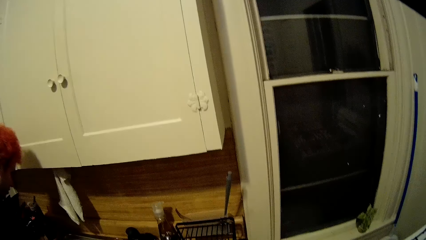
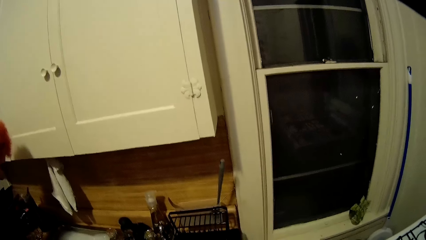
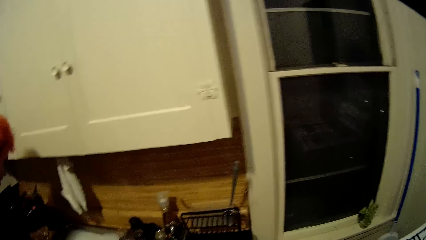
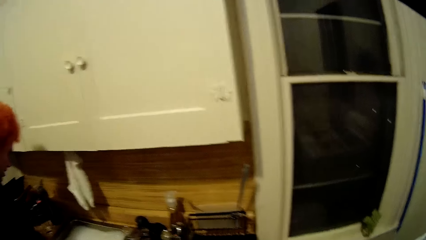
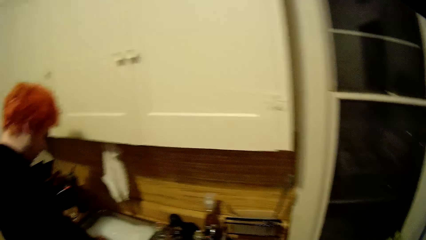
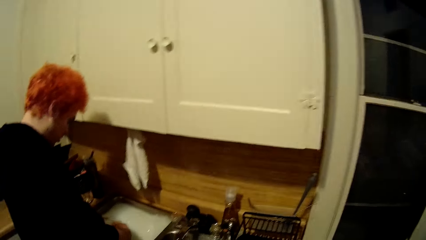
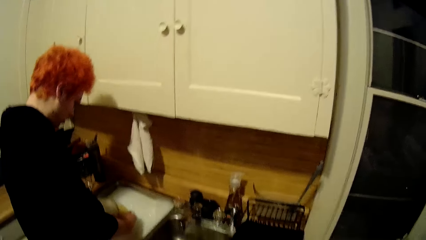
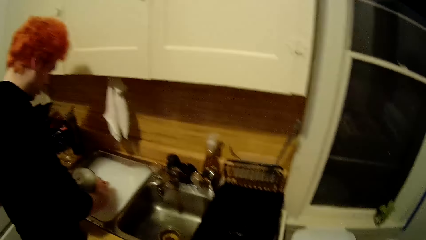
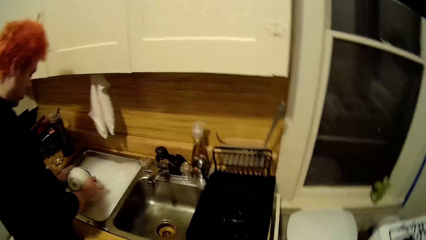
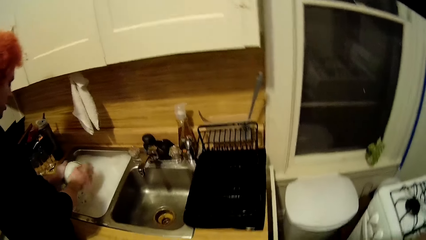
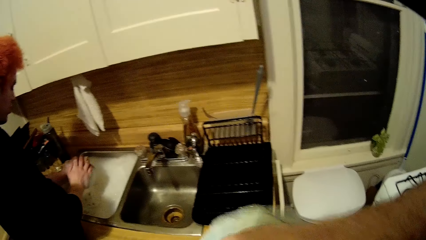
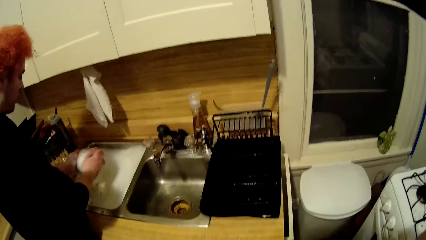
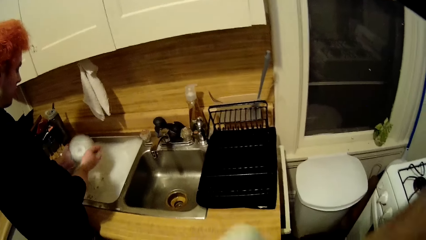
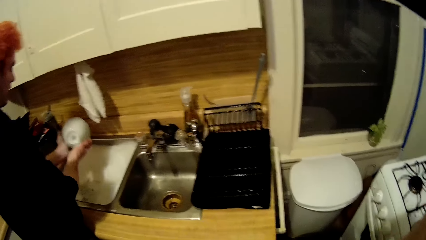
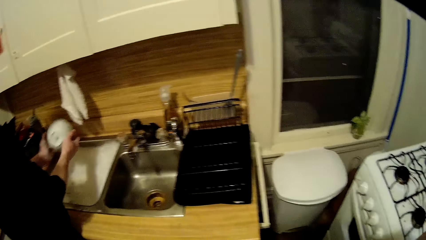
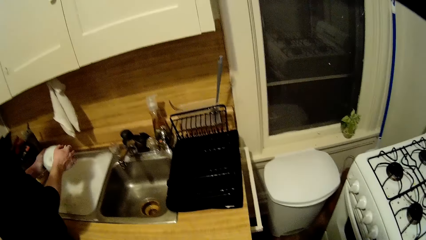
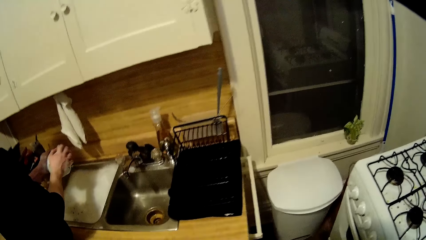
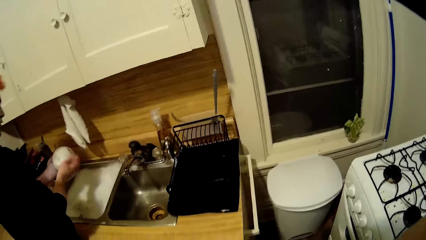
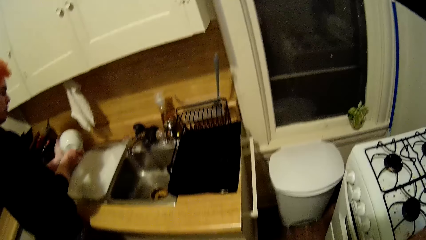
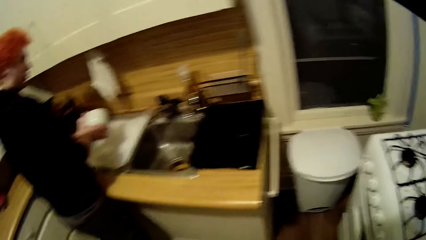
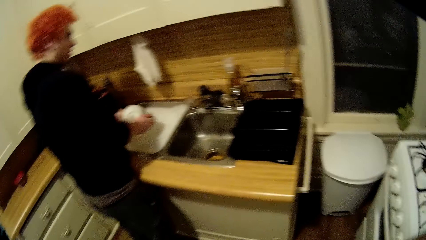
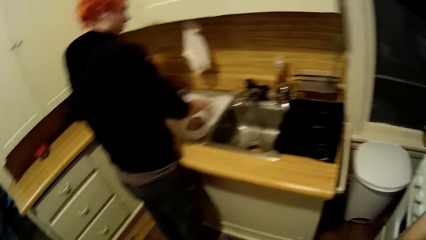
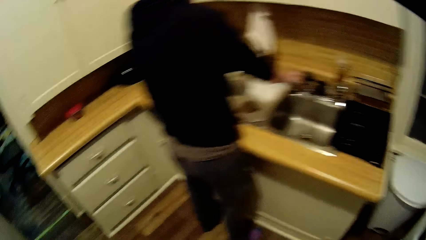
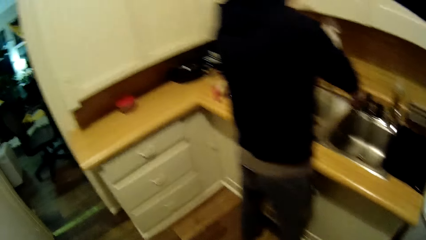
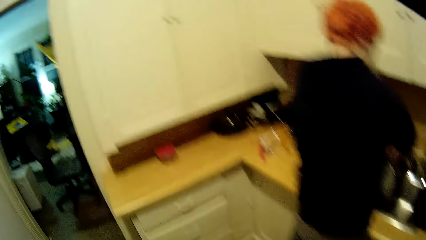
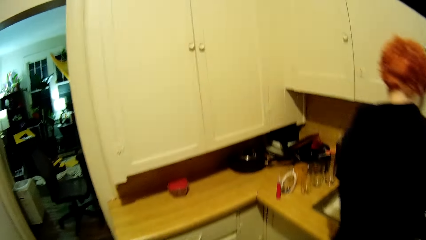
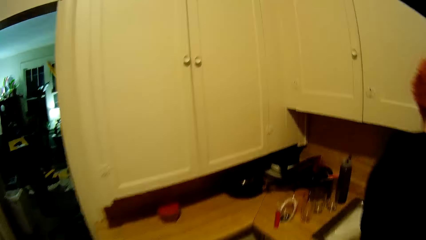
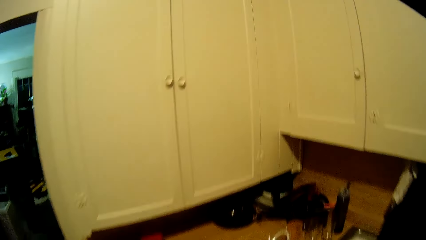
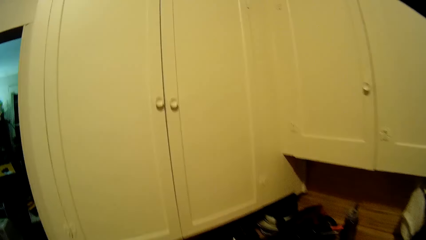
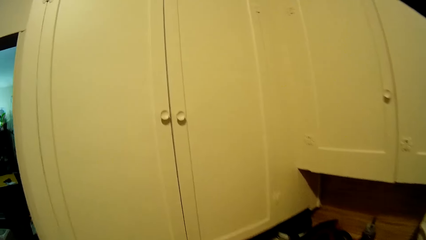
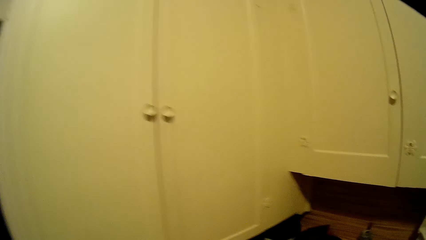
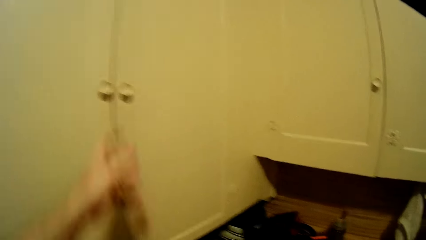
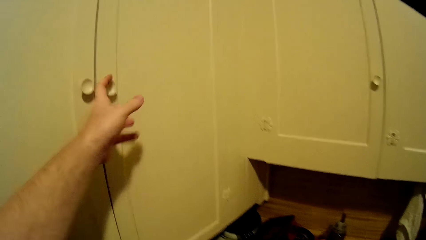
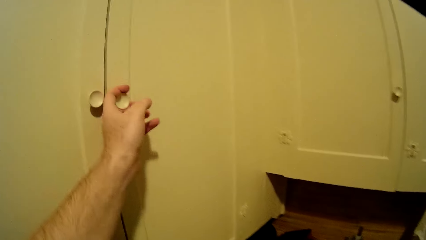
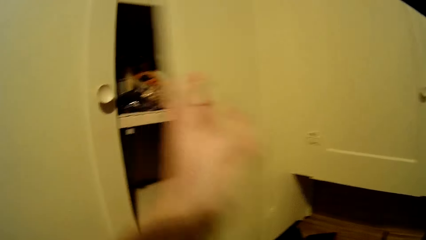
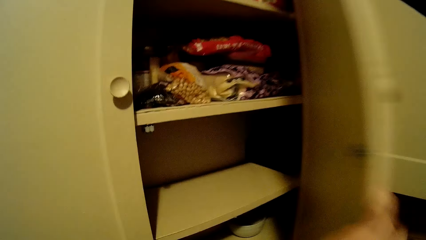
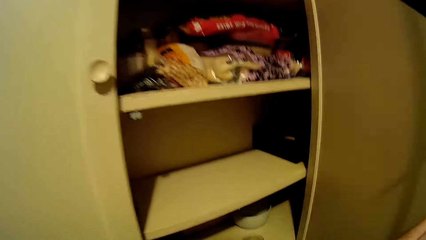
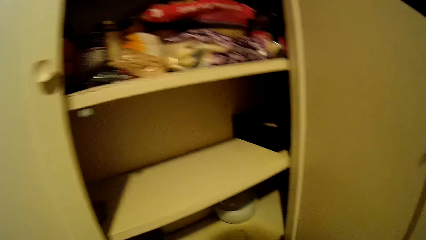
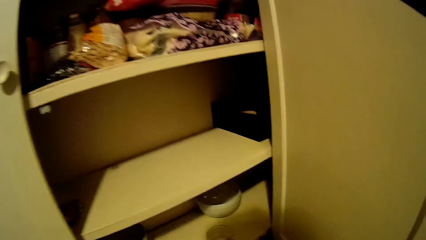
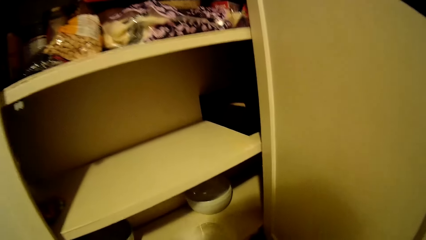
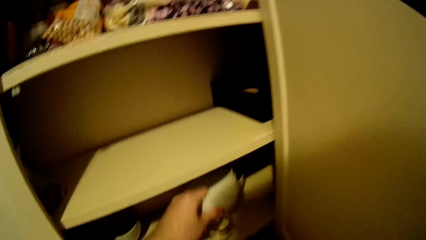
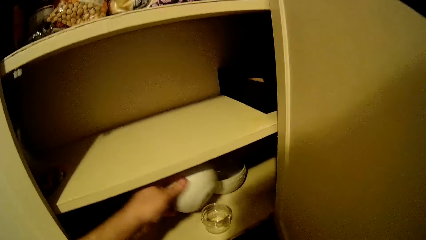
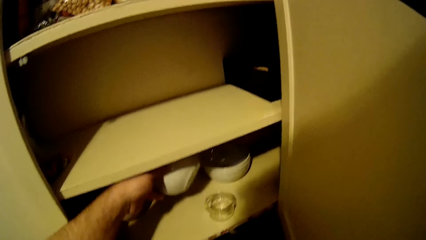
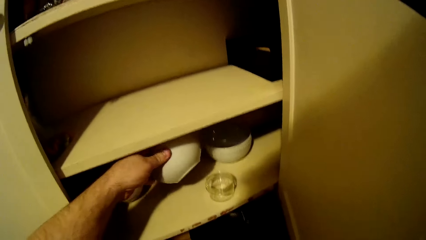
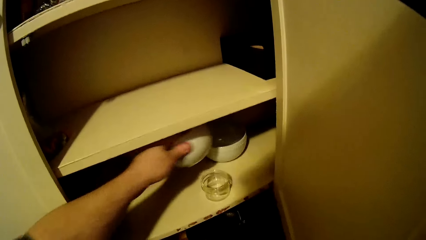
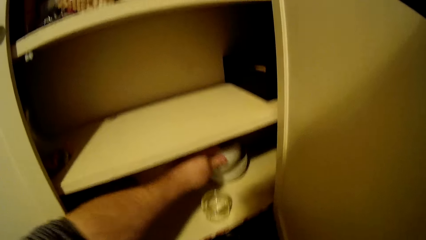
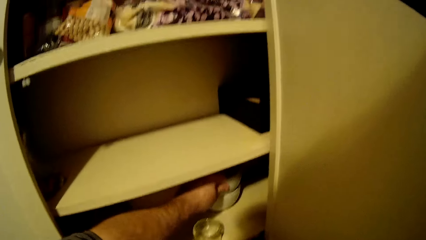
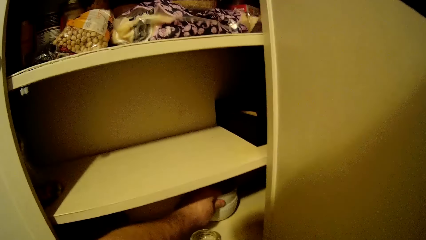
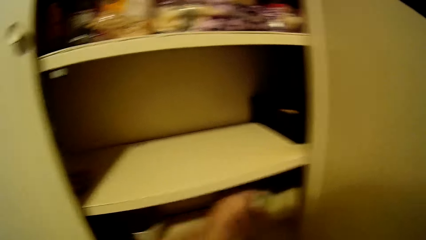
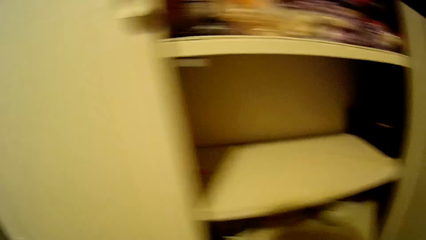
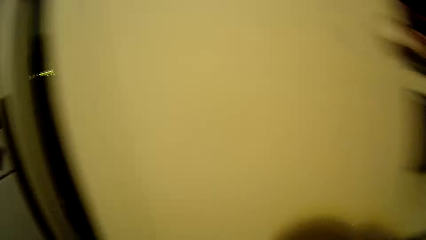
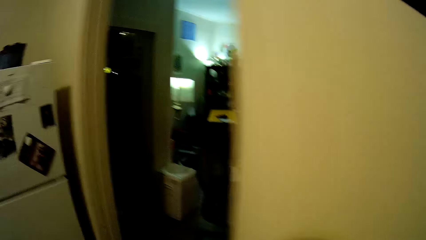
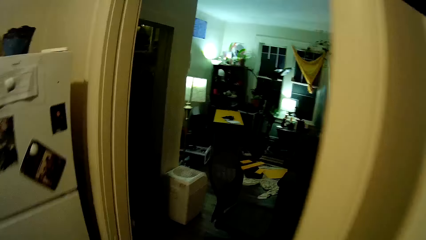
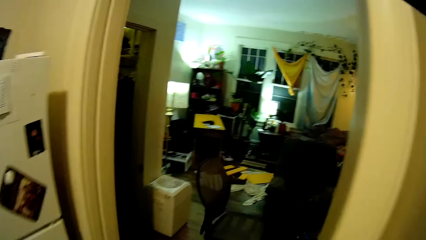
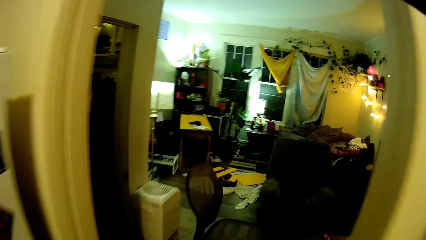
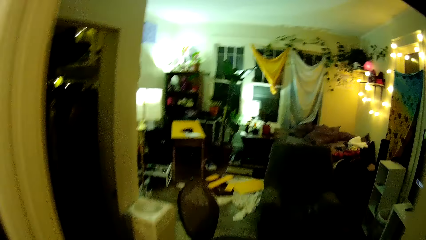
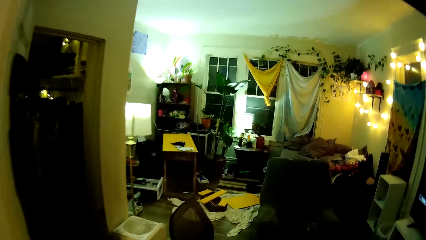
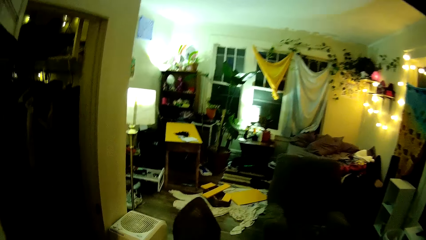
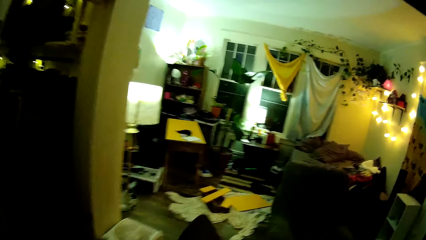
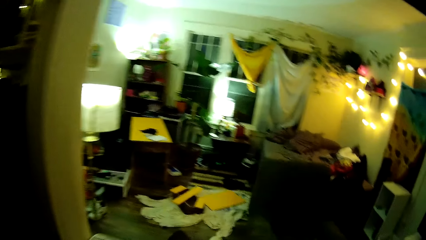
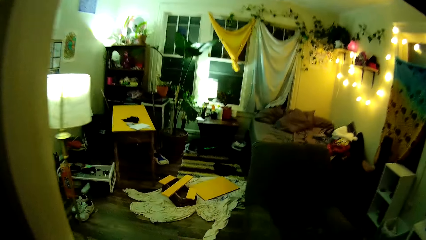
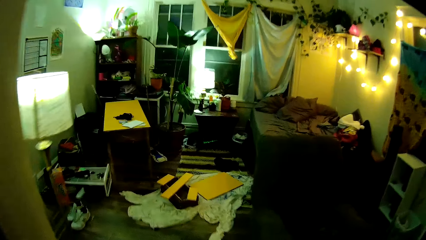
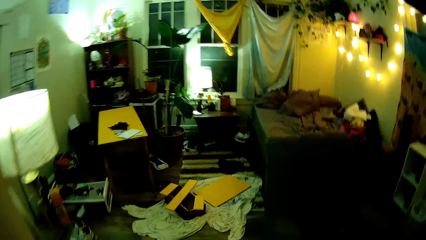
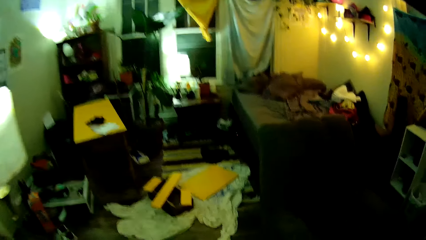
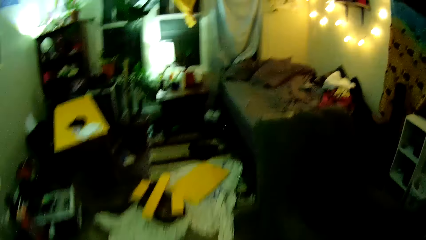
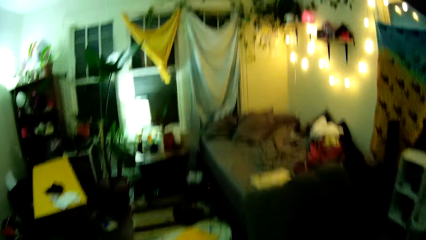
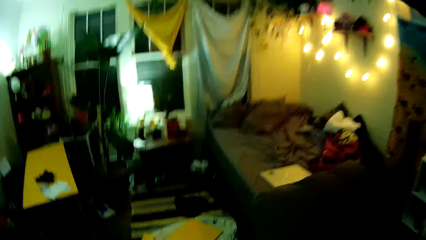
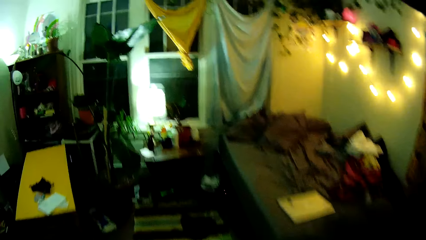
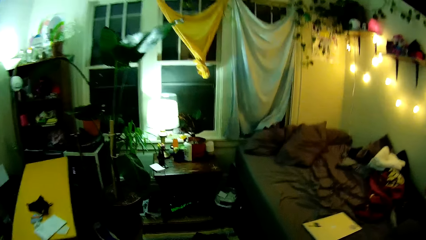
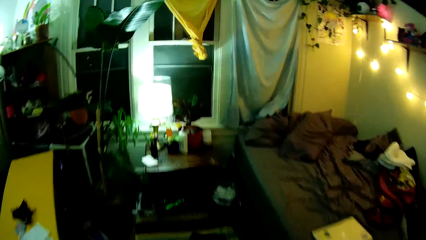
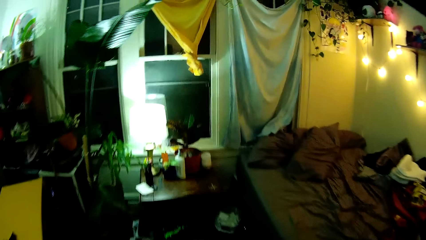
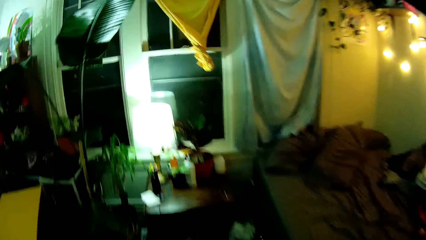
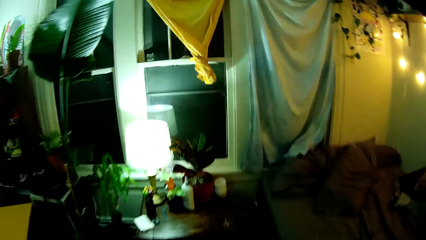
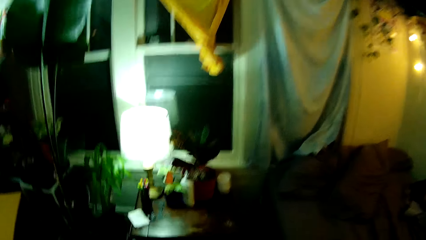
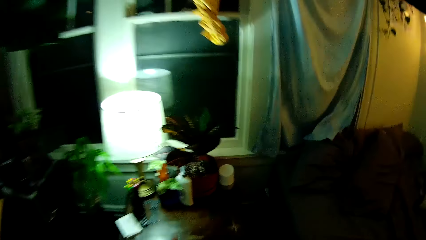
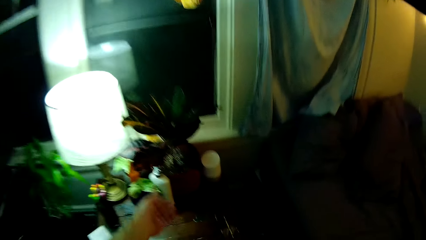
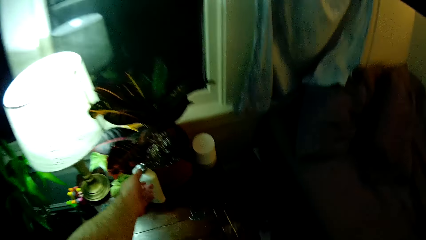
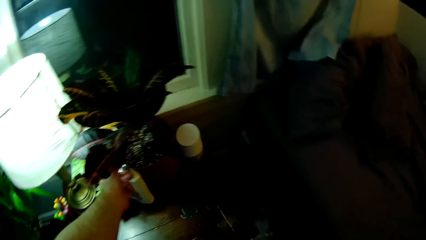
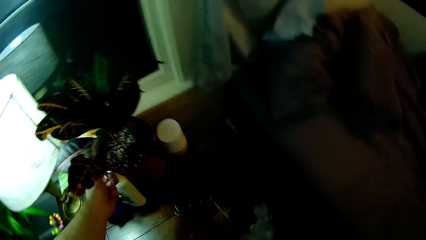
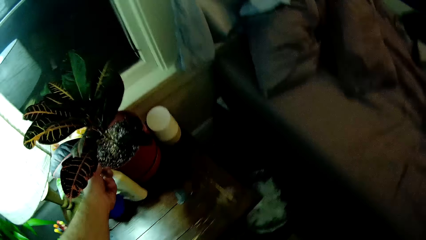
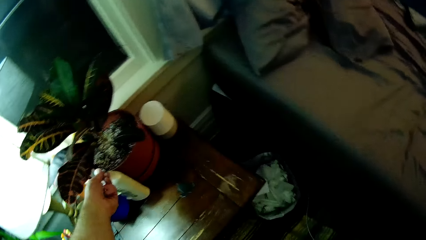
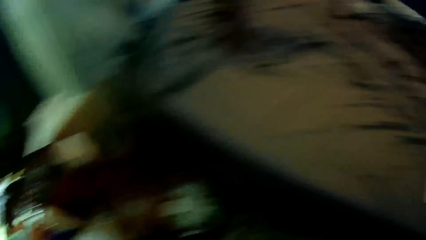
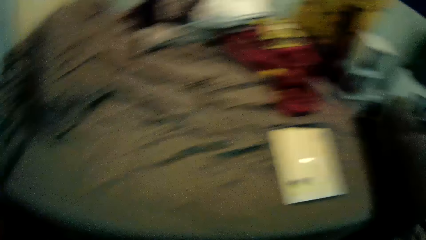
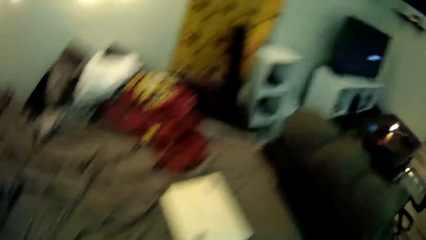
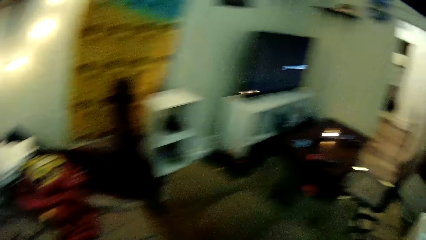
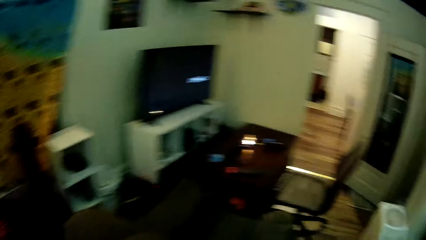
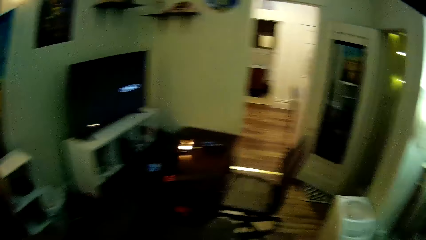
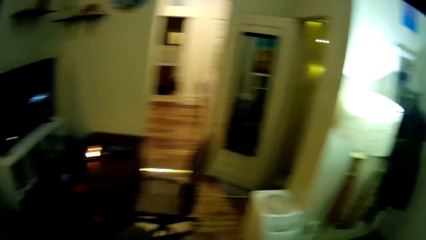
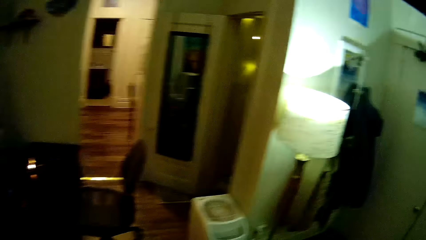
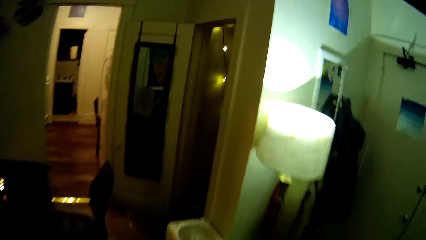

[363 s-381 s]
A man washes a bowl. The camera wearer walks around the house. They open the cabinet. They put a bowl in the cabinet on the other. They walk to the living room. They touch a flower or detergent on a table. They walk around the house.
